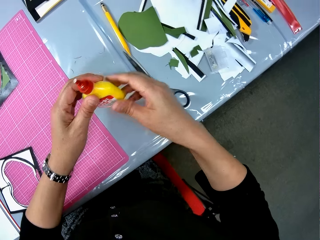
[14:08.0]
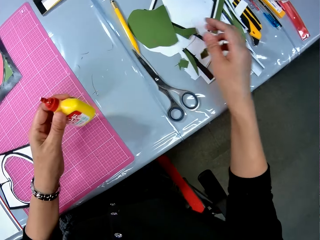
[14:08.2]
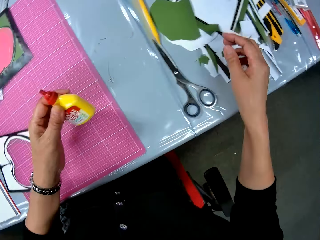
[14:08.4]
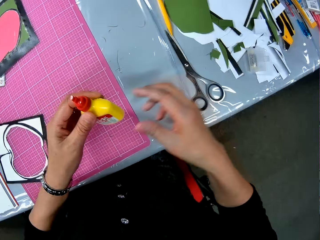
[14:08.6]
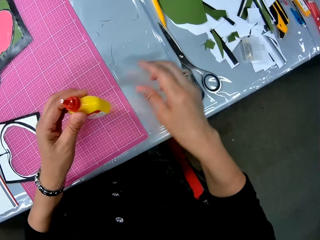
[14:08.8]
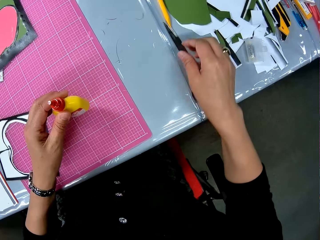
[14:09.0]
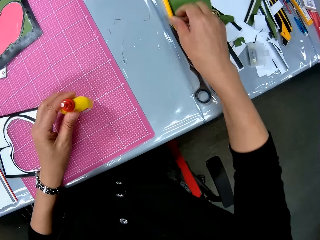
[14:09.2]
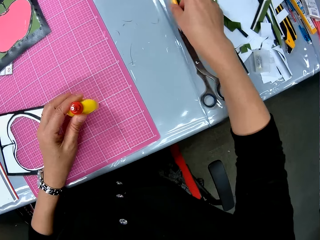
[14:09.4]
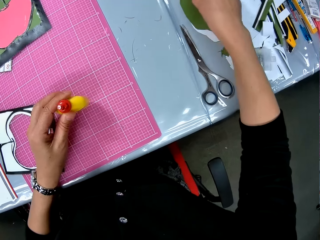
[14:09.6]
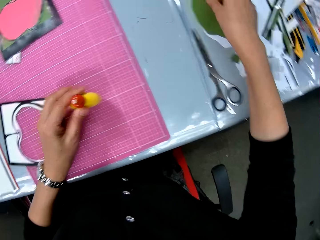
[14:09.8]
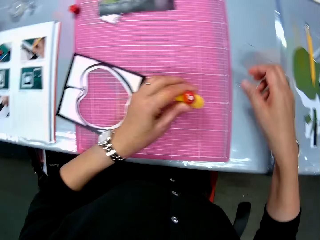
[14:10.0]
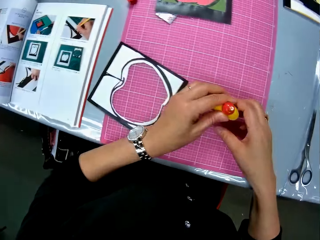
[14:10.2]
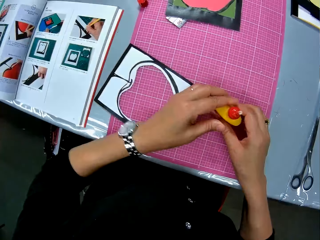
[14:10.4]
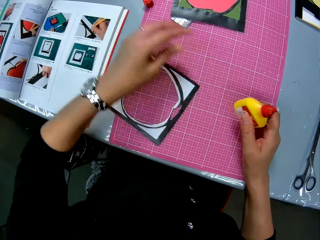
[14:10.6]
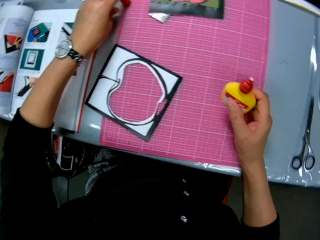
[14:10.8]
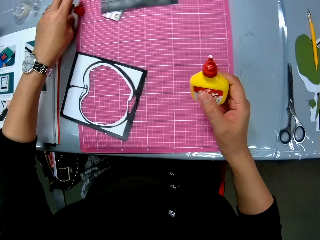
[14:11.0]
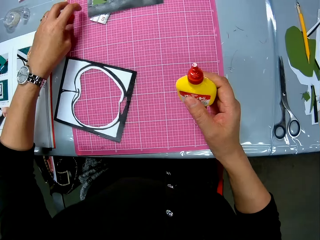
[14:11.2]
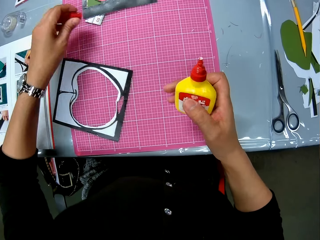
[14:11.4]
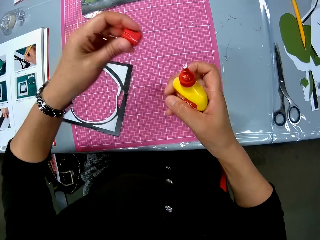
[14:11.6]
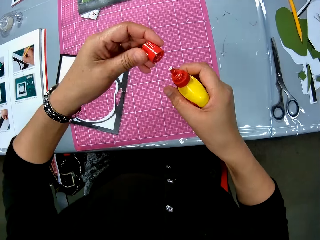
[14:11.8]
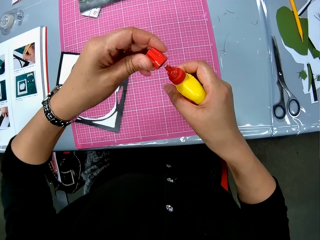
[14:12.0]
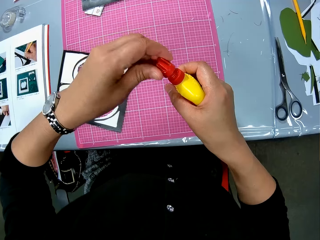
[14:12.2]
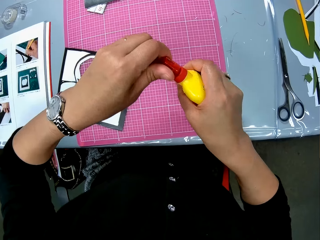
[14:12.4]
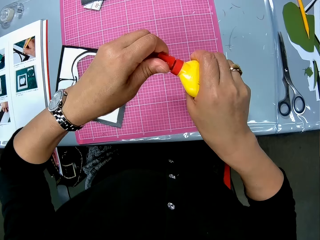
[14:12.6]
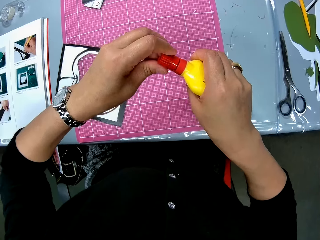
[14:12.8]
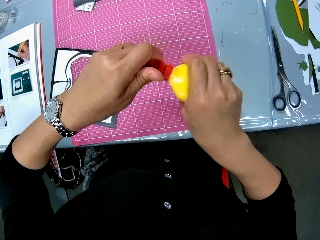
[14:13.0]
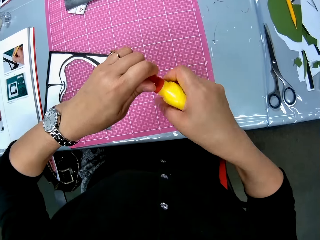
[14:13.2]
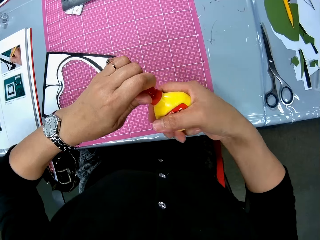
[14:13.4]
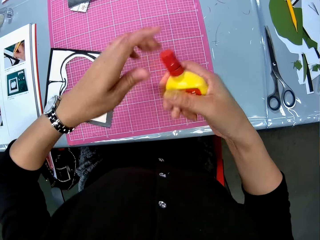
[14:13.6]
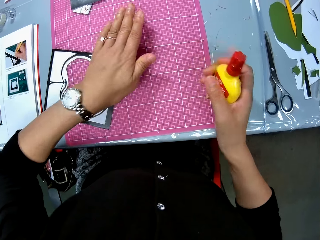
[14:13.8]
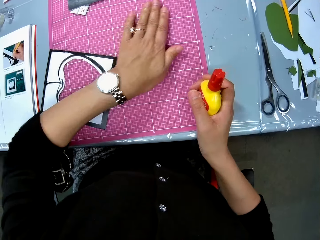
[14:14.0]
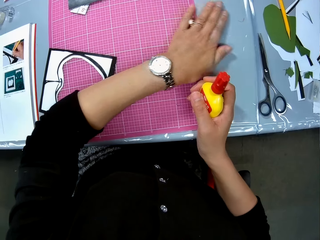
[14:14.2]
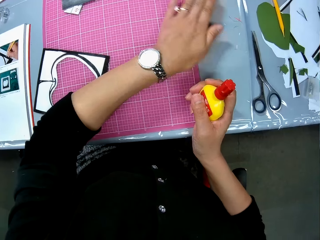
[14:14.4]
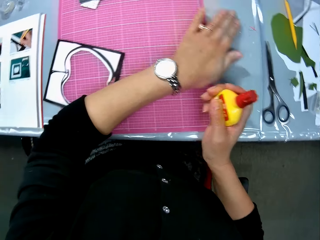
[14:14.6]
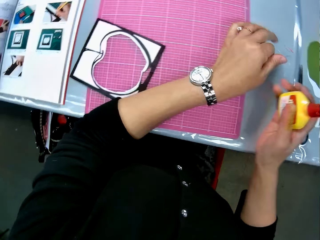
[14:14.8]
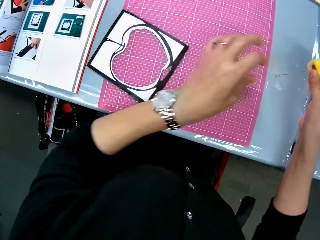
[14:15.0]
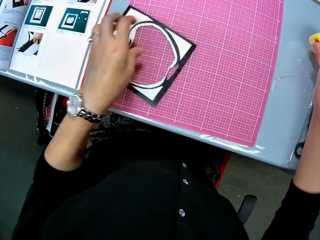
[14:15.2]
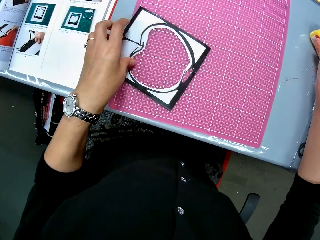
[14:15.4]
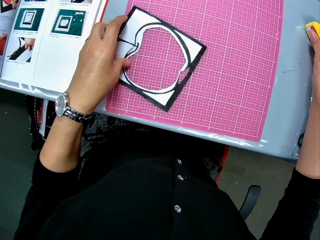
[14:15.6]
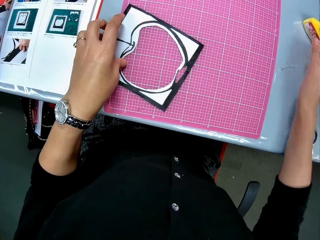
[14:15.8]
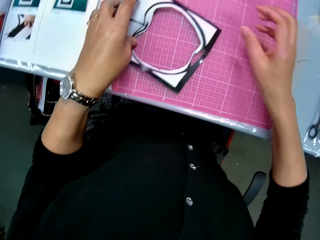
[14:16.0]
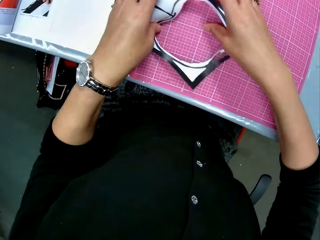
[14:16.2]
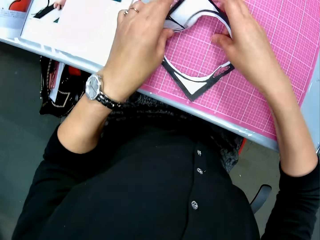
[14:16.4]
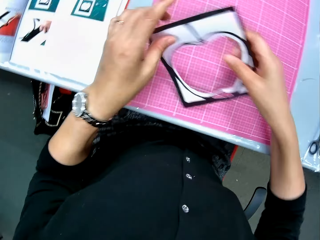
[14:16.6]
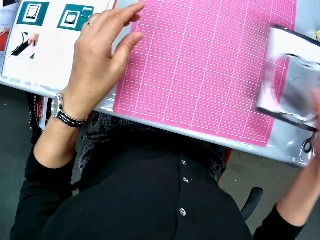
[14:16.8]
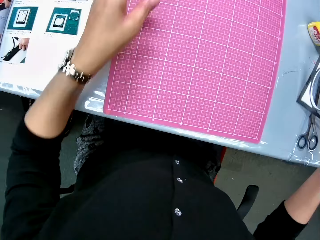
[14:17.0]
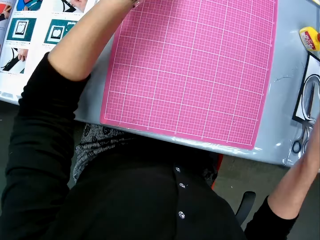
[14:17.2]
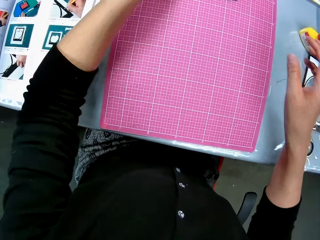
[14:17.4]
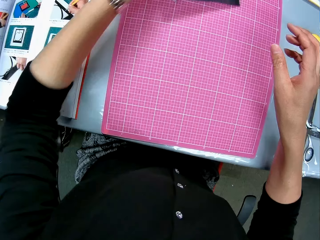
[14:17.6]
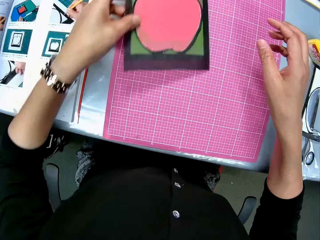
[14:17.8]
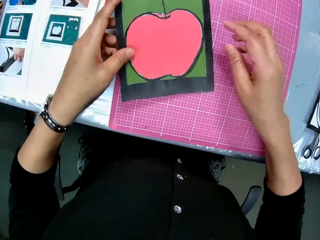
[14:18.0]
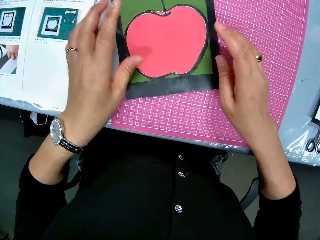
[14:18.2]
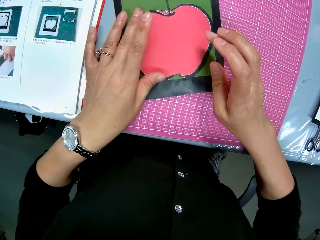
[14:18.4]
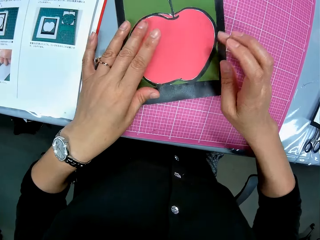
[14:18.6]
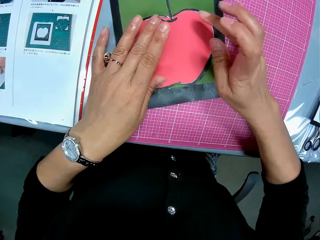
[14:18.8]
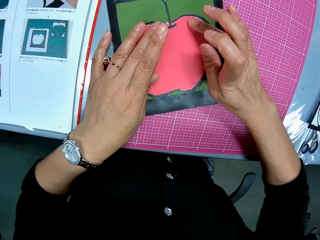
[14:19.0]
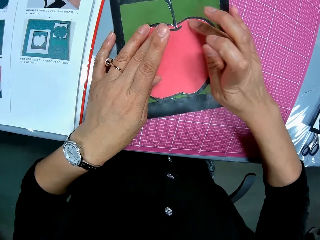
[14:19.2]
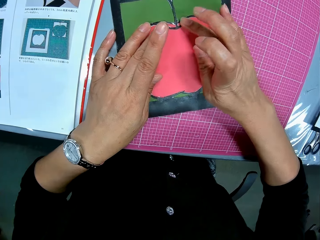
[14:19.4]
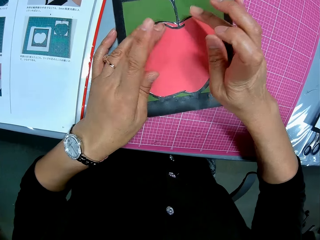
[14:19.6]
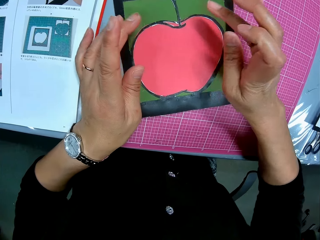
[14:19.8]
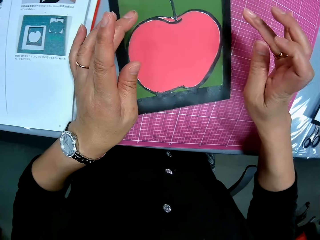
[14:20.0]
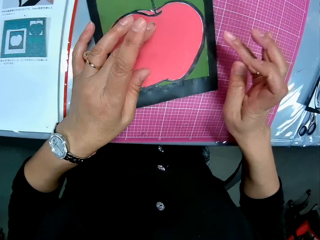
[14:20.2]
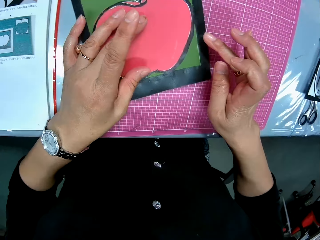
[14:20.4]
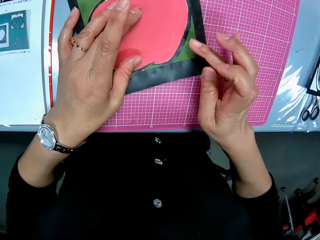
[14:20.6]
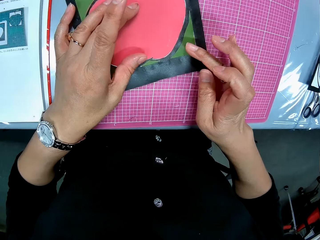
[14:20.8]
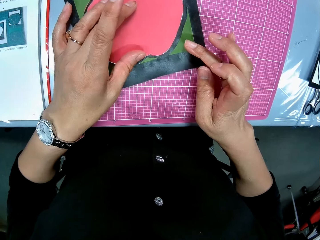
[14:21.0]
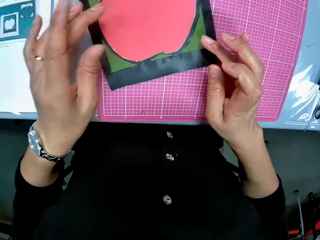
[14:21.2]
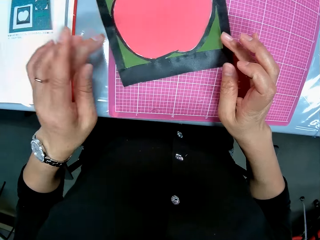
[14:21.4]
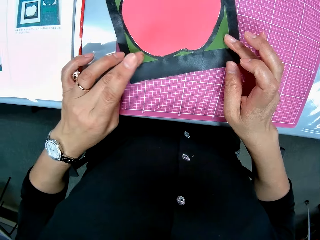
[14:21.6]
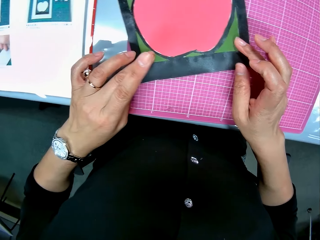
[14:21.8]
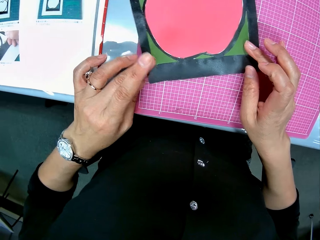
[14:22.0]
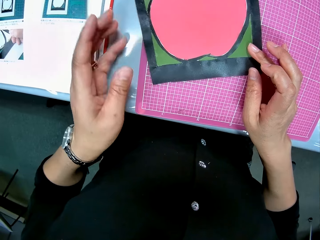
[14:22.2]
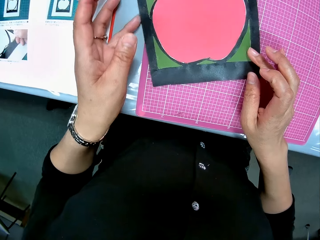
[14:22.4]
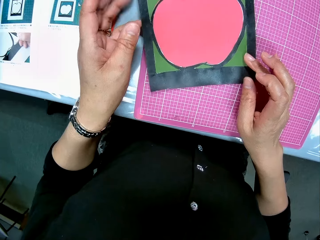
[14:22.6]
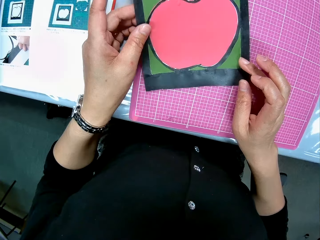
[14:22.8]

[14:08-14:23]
The camera wearer passes the bottle of glue to her left hand. She shifts the pencil. She passes the bottle of glue to her right hand. She takes the bottle lid. She covers the bottle of glue. She cleans the table space with her palm. She drops the bottle of glue and picks up a piece of cardboard art. She drops the piece of cardboard art. She picks up the cardboard. She drops the cardboard. She presses the cardboard with her fingers.

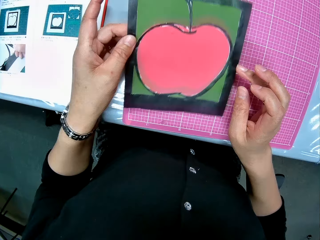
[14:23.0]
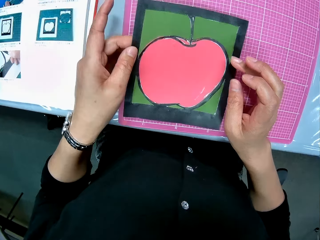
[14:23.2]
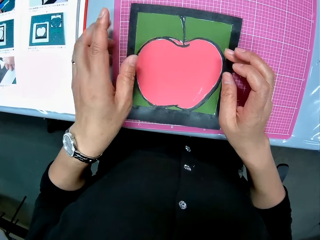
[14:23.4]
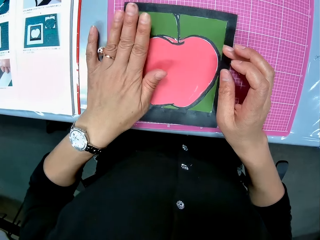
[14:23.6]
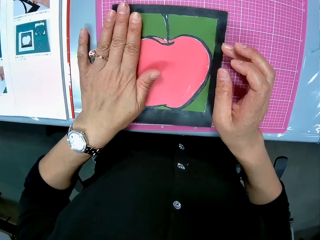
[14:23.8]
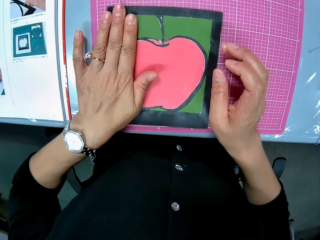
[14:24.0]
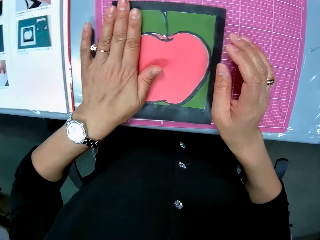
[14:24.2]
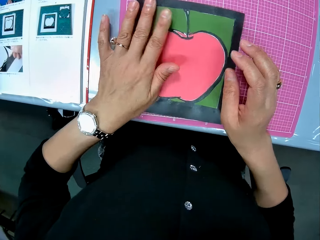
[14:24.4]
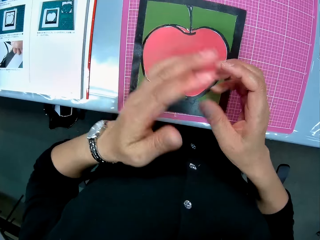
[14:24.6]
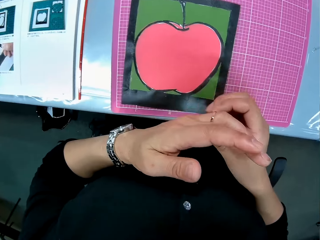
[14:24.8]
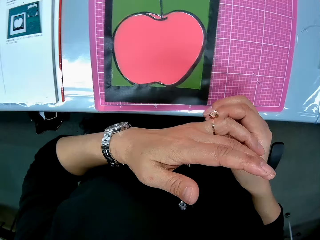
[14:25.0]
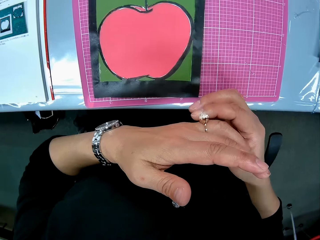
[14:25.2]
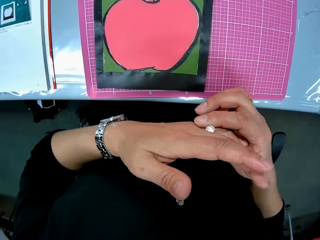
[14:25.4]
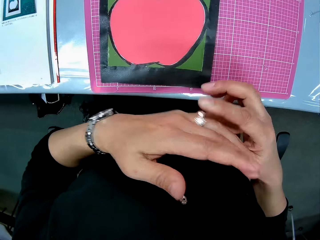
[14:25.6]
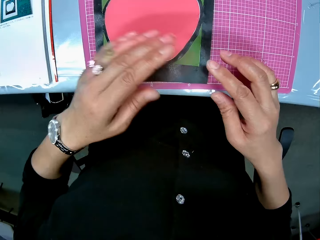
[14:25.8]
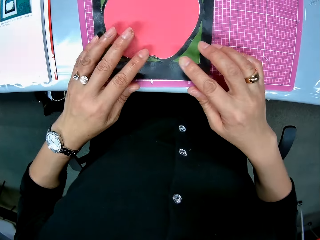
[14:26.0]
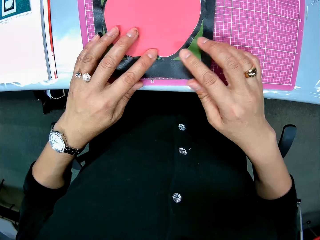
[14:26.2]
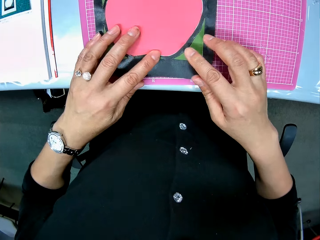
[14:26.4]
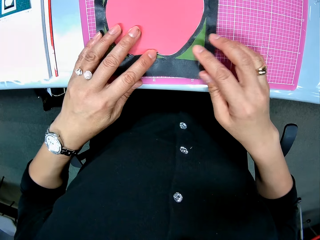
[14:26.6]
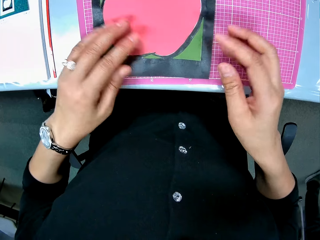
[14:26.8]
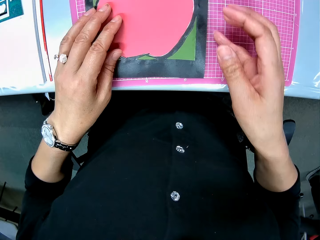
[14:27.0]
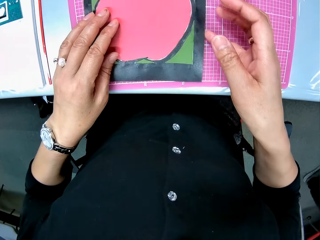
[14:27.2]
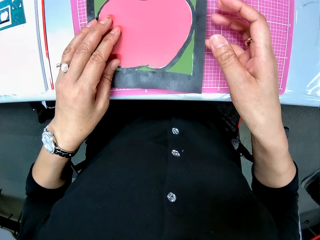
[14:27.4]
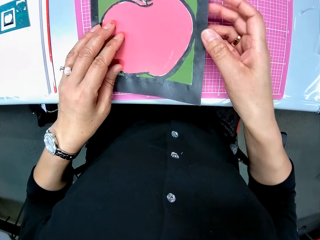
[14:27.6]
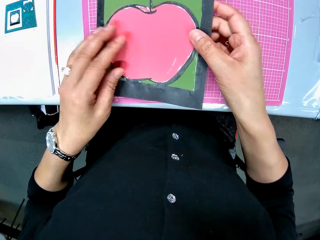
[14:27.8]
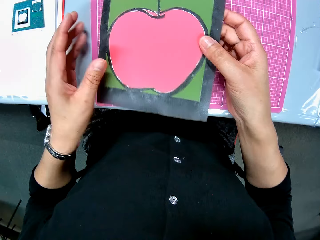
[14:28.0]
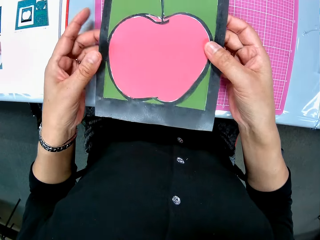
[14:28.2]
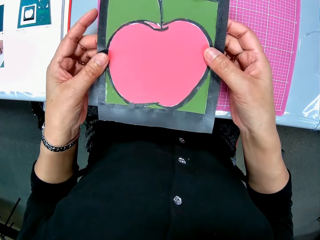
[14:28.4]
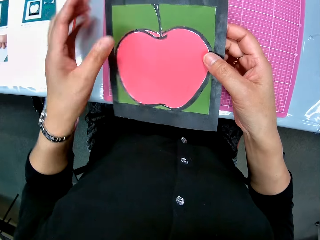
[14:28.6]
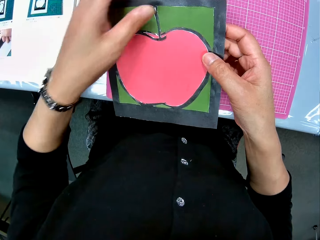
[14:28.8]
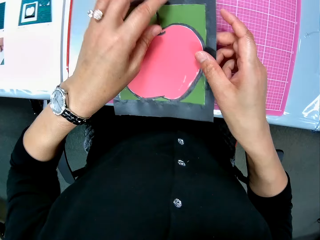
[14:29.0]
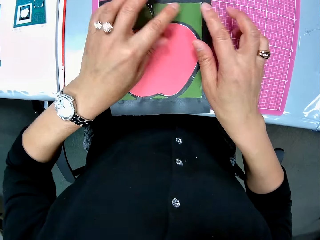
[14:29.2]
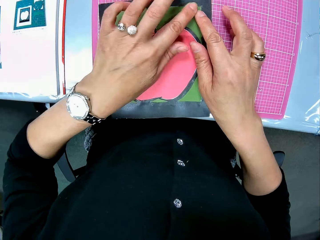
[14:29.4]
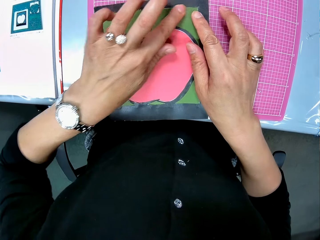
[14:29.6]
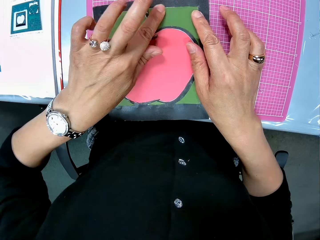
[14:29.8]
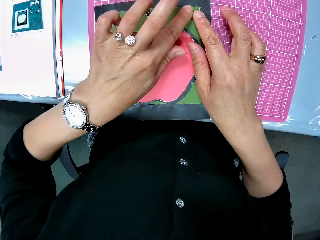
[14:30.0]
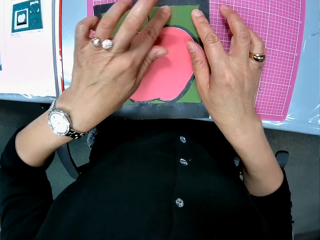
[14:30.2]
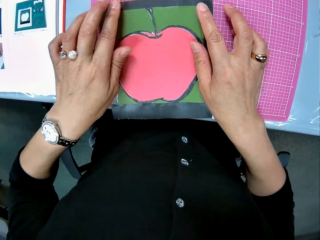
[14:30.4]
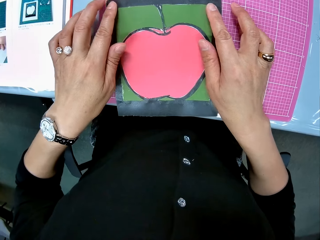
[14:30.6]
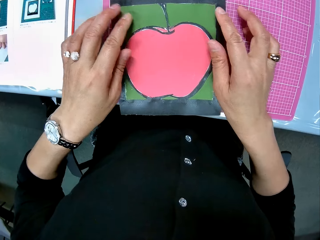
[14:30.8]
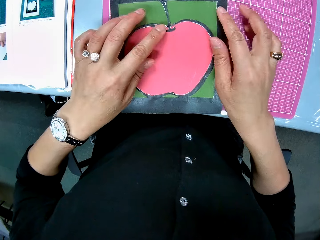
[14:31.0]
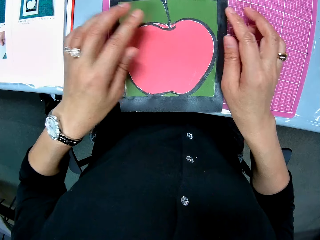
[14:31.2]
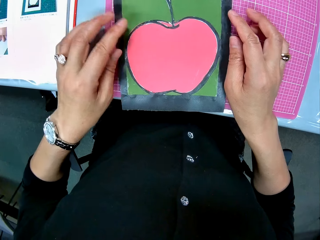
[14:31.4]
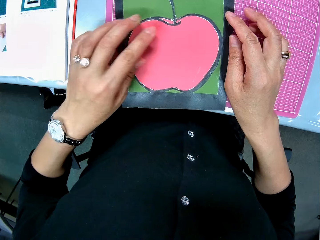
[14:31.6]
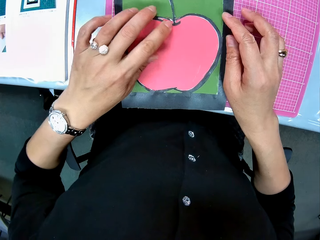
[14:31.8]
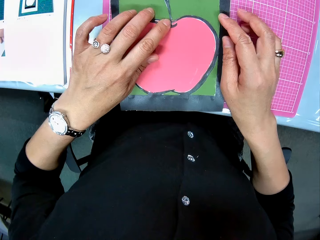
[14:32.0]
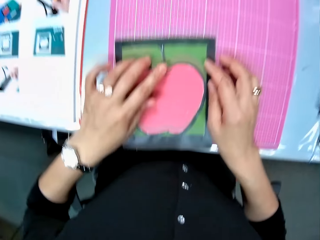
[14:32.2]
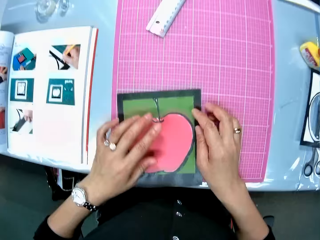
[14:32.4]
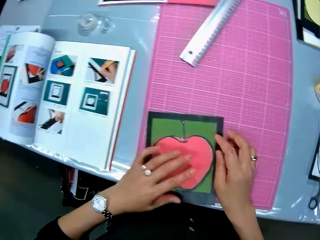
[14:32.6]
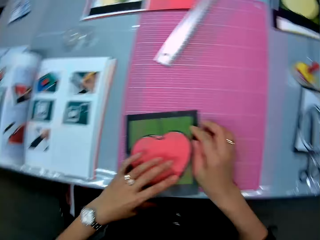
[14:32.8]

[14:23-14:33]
The camera wearer rotates her ring. She touches the paper model.
